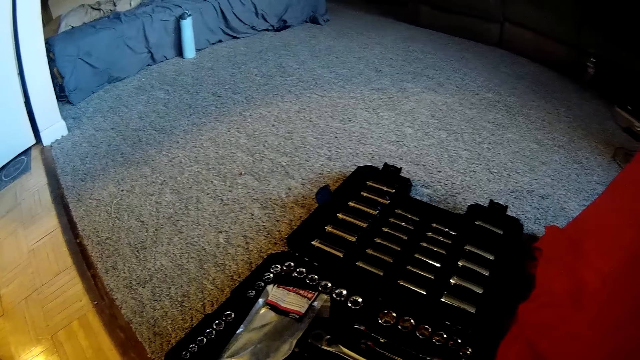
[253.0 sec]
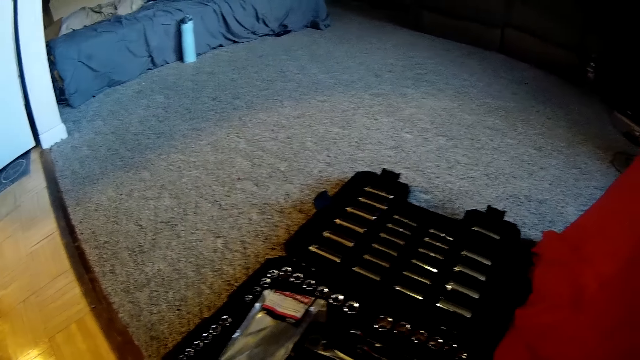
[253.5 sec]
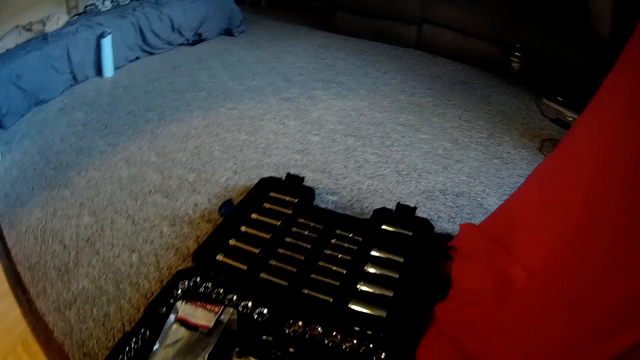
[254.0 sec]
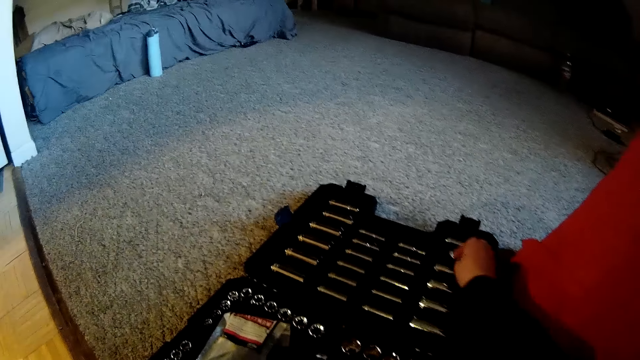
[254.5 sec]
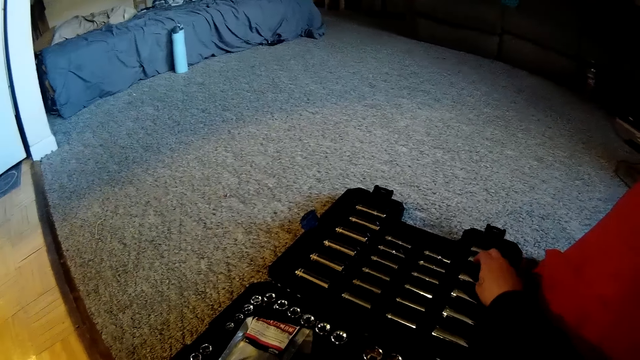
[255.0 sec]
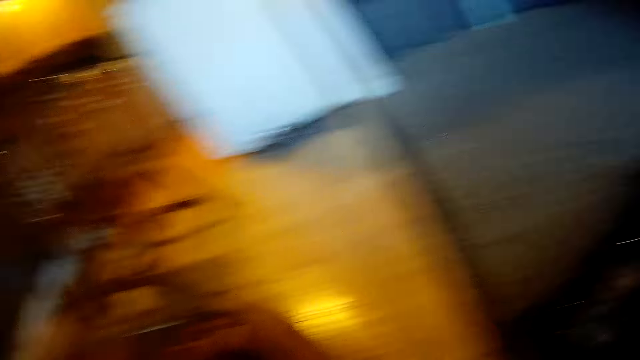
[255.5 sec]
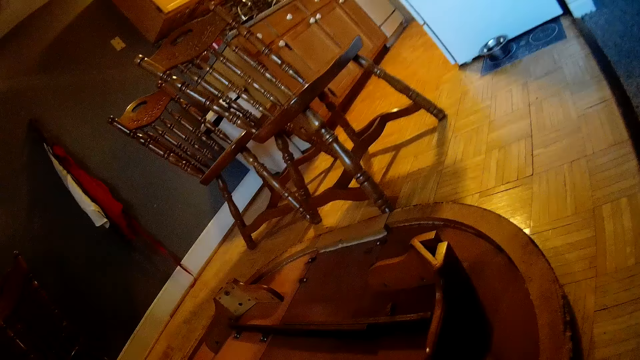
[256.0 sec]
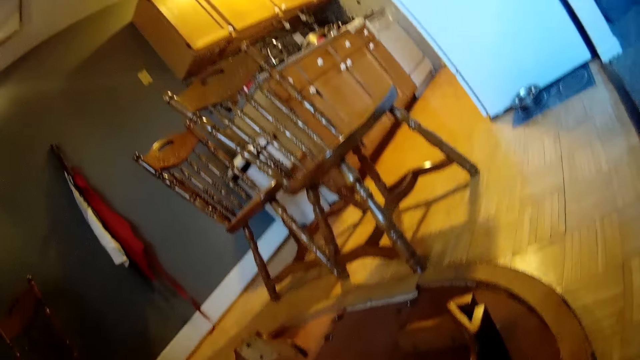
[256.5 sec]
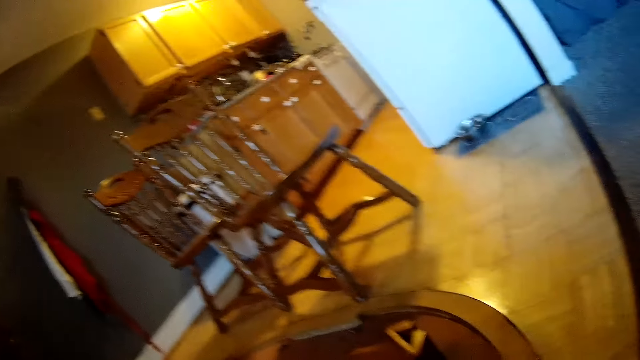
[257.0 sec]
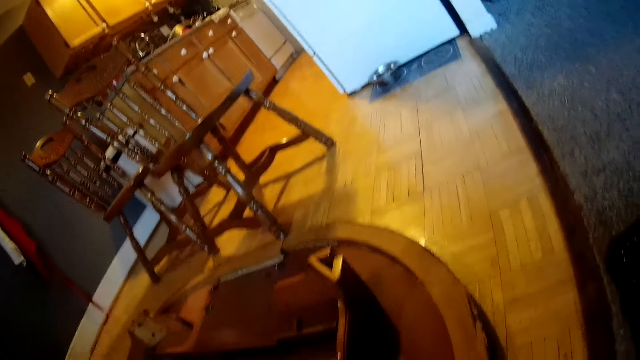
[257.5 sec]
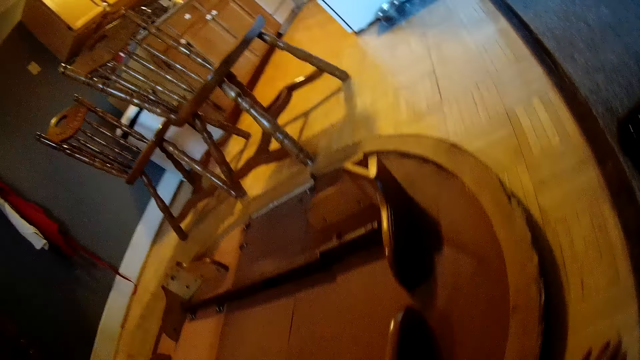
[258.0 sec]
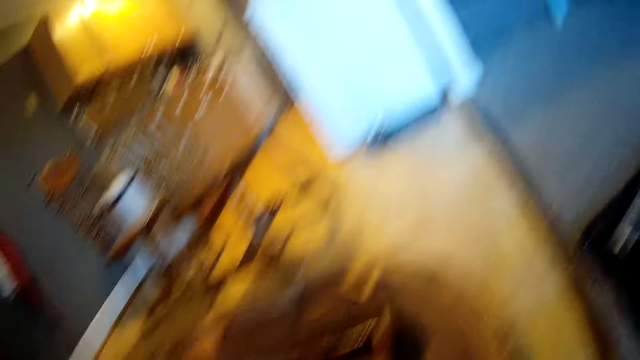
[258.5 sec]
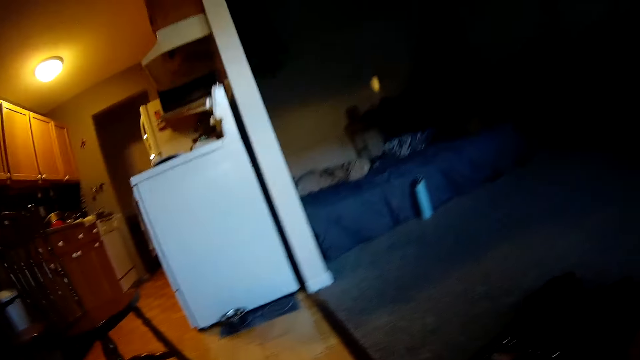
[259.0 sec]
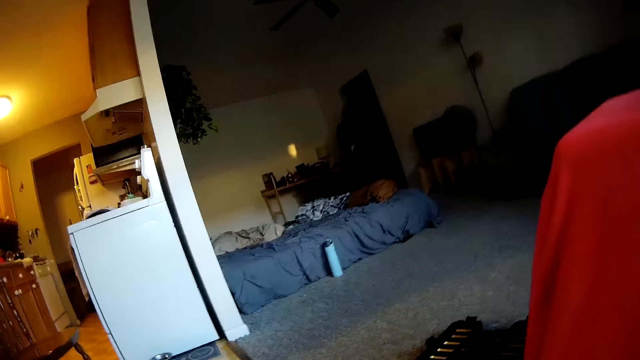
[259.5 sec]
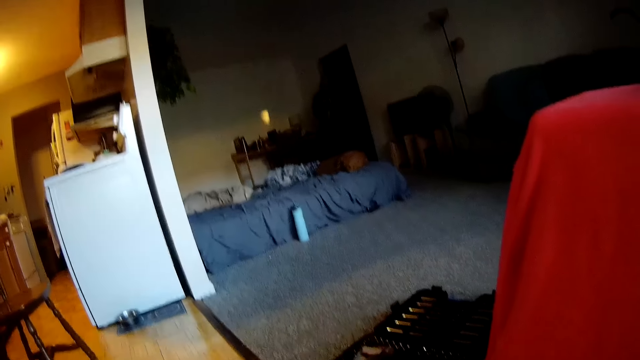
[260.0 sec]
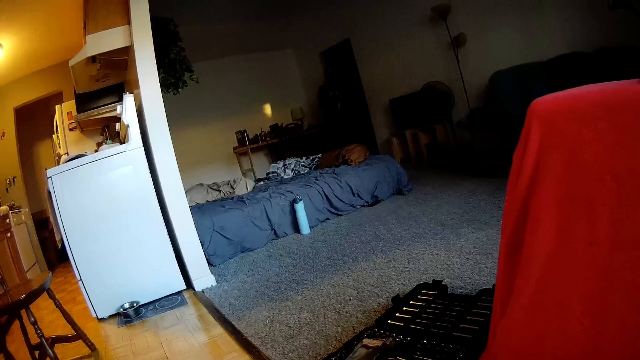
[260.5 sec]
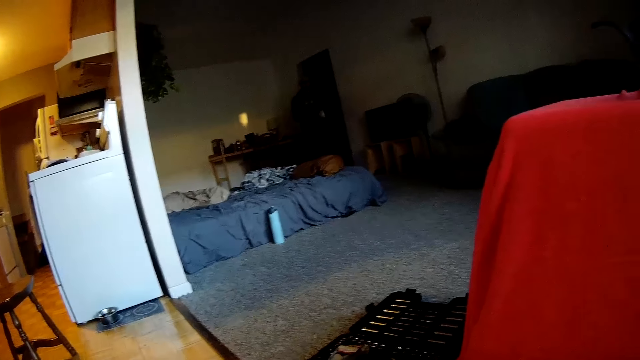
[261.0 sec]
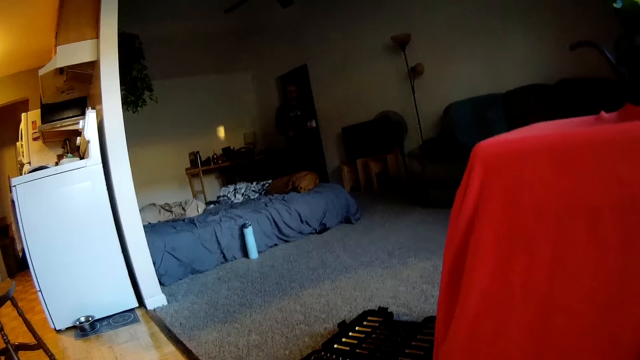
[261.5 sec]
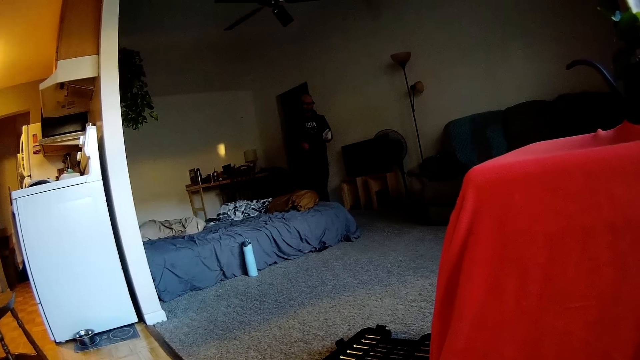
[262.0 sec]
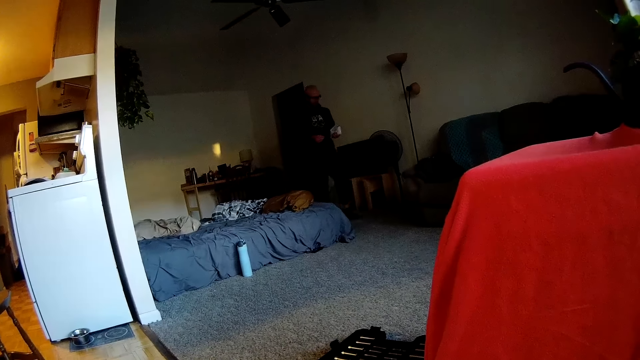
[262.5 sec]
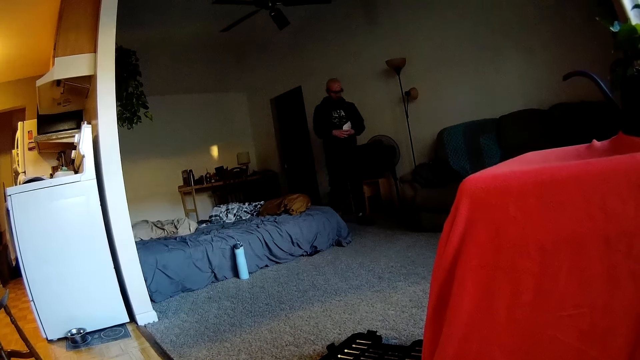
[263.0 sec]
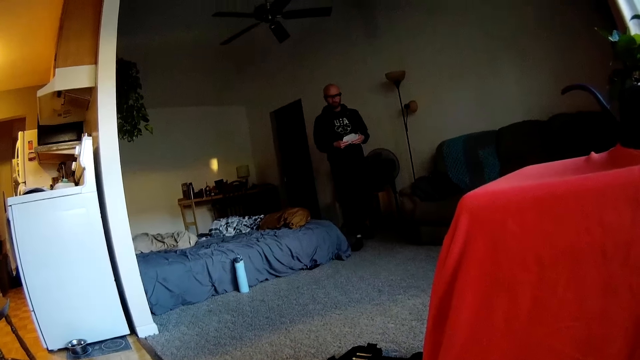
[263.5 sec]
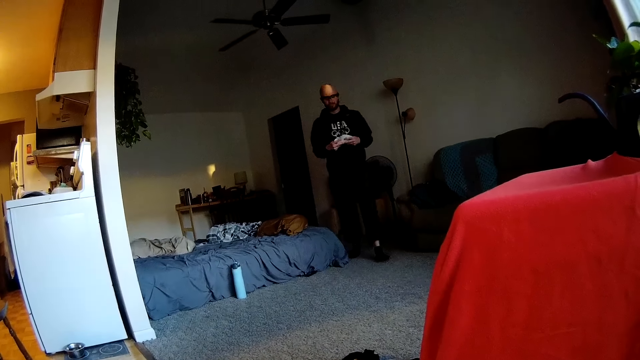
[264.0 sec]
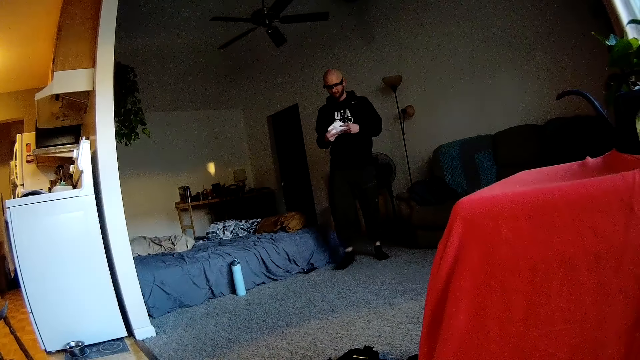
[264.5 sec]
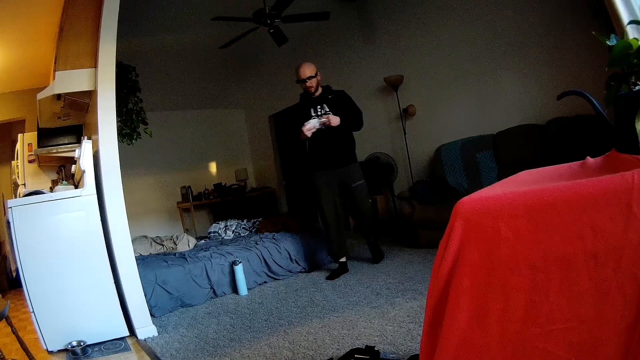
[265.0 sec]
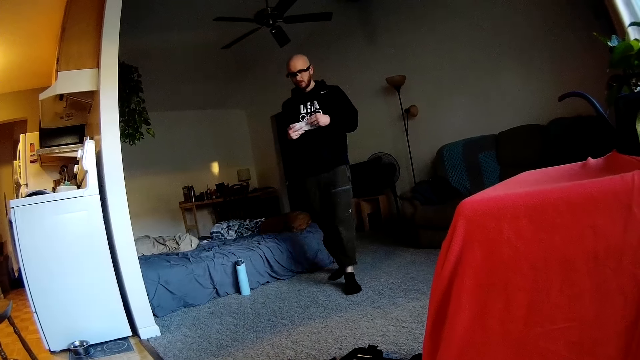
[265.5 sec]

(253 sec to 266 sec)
The camera wearer puts a screw in her right hand on the toolbox in the floor of the room. She walks in the room. A man walks out of the room. The man holds a paper with both hands.

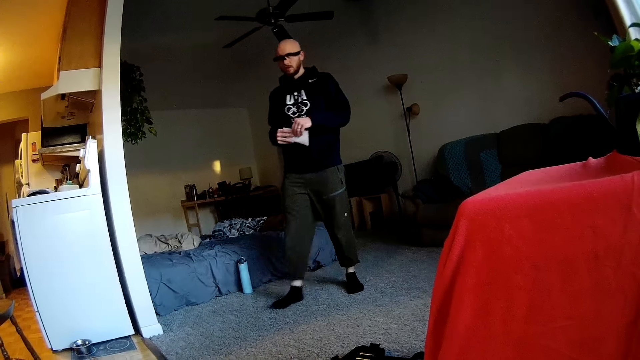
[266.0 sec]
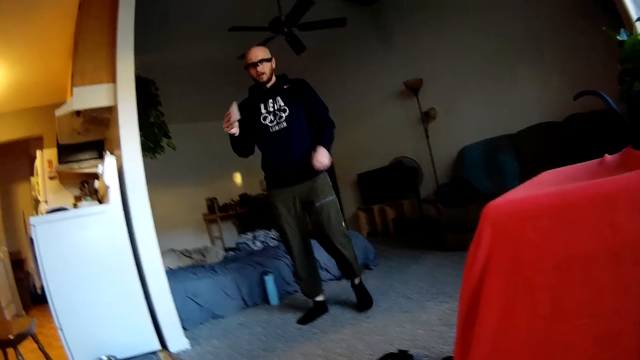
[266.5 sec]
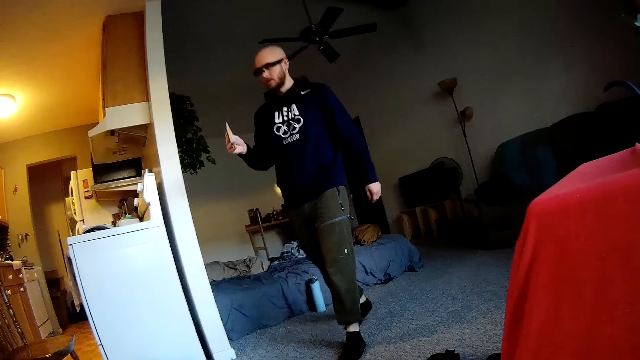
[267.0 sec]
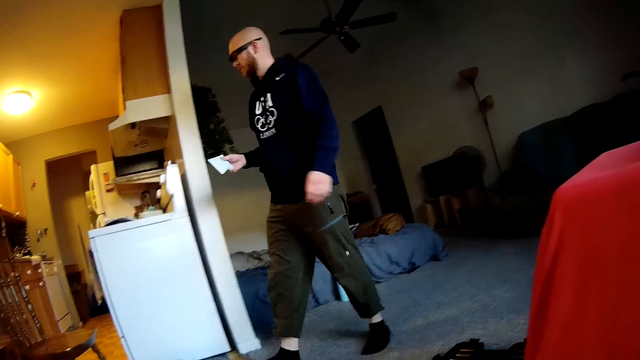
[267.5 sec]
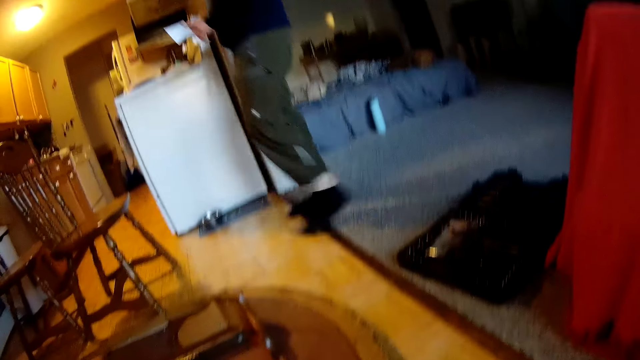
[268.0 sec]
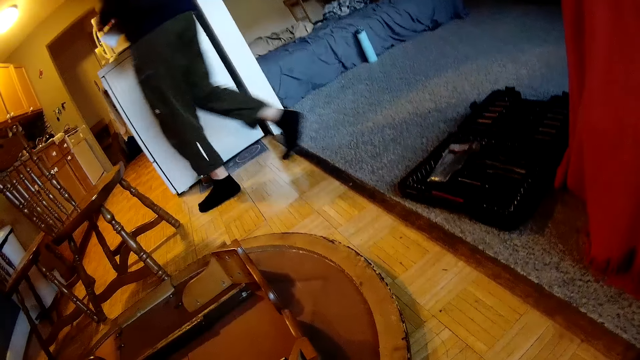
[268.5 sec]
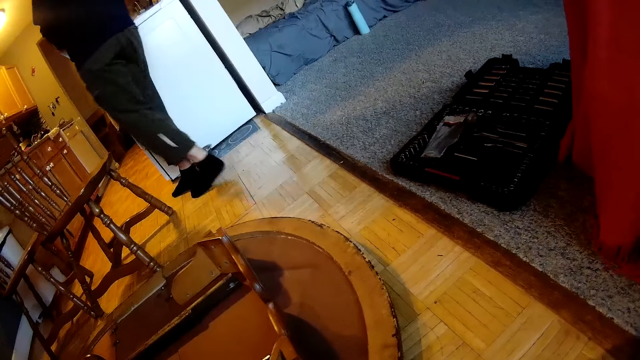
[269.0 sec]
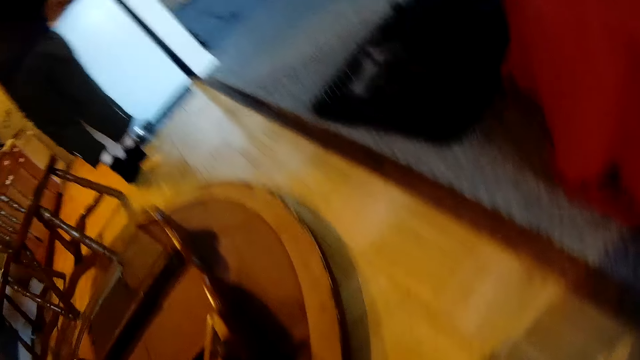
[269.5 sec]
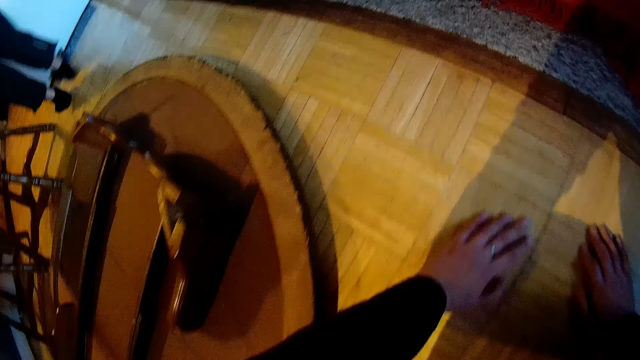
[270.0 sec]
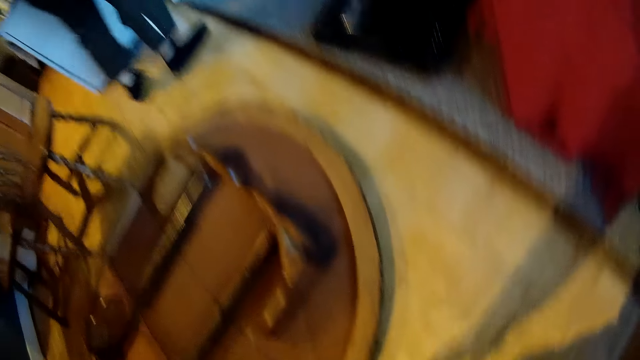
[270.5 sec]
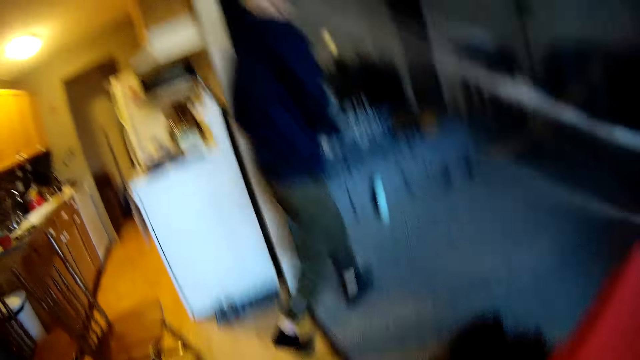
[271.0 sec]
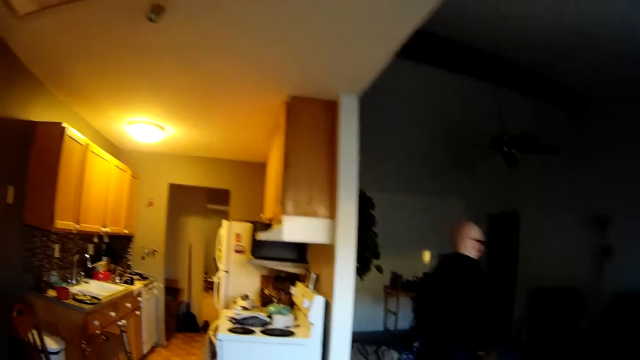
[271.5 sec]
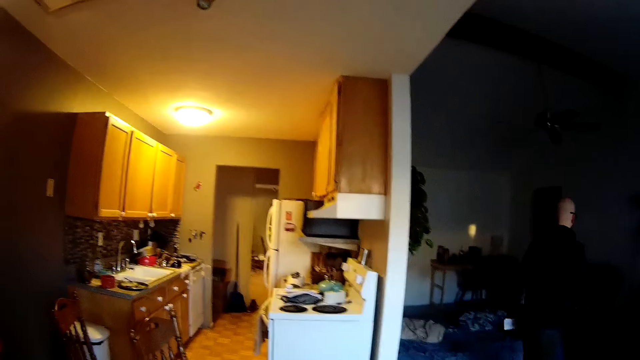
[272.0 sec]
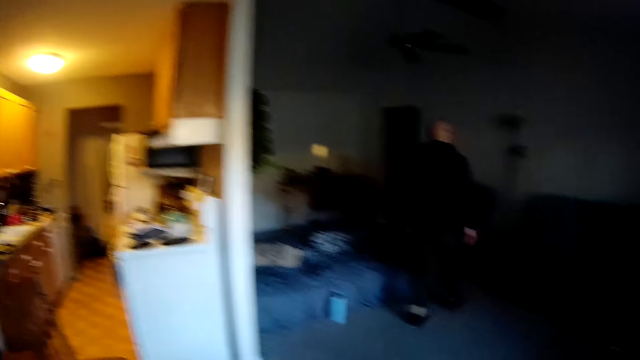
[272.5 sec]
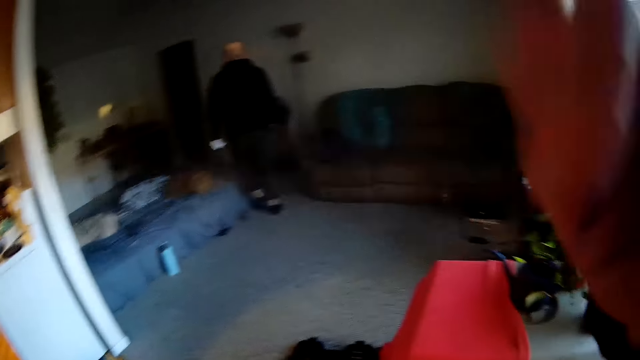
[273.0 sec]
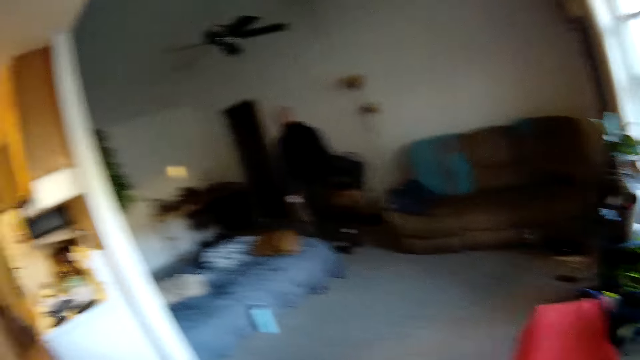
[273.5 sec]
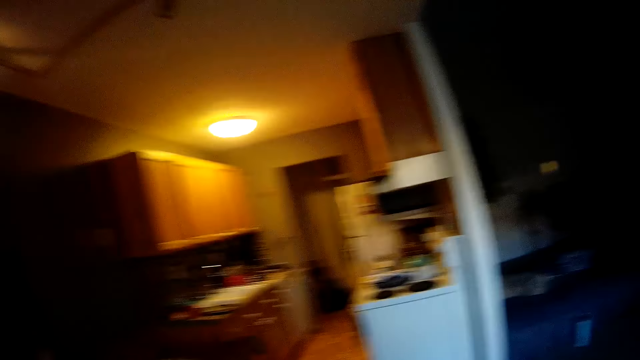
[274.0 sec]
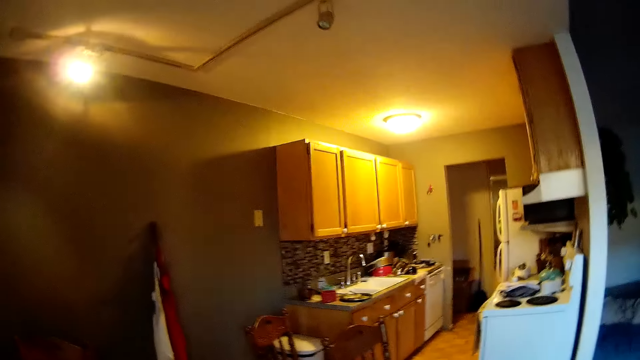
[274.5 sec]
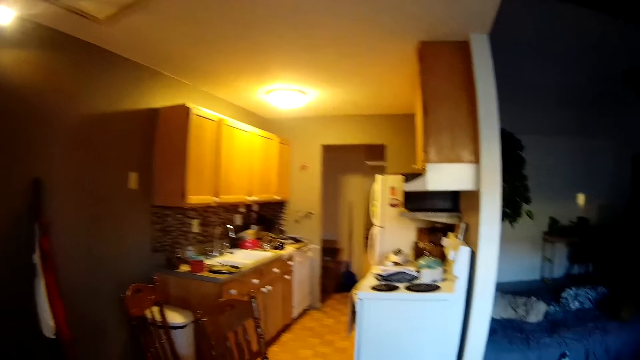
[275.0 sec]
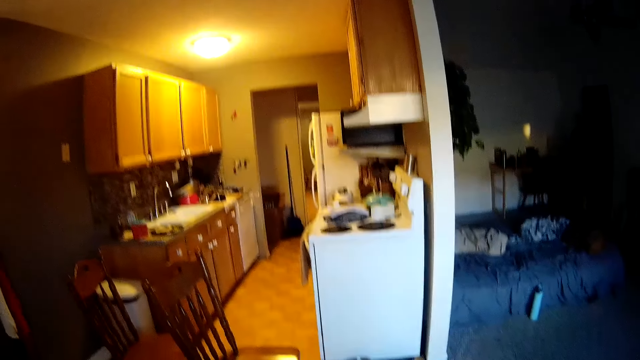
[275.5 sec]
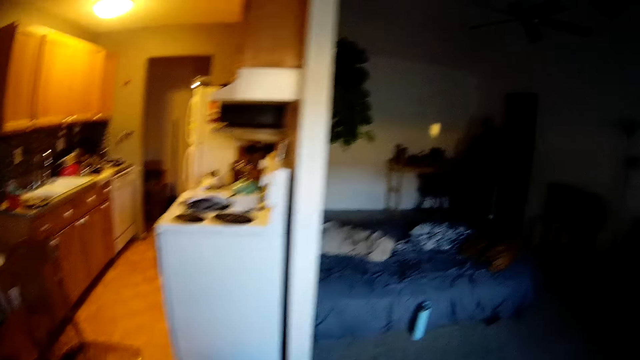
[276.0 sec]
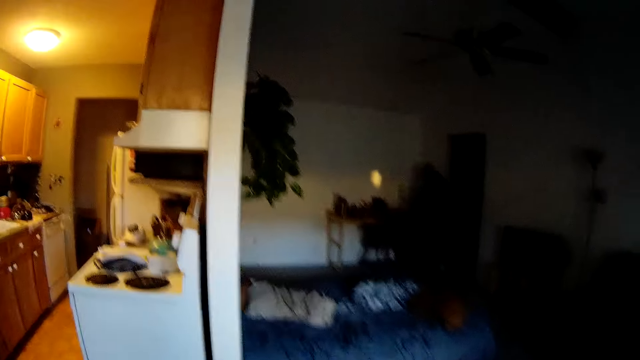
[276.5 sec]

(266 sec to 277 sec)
The man takes his left hand off the paper. The camera wearer interacts with the man in the apartment. The man walks towards the kitchen. The camera wearer stands up. The man walks to the room. The camera wearer touches the camera lens with her right hand. She lifts her hand up. She interacts with the man in the apartment. She walks towards the room.
